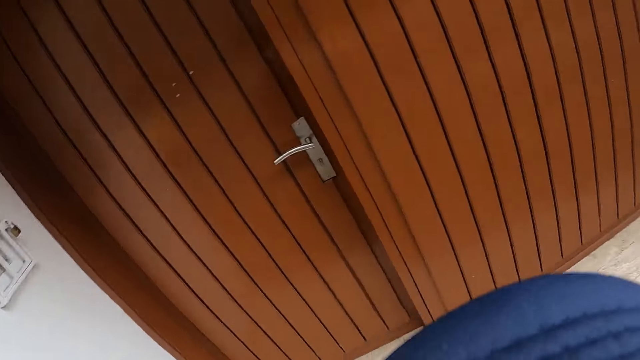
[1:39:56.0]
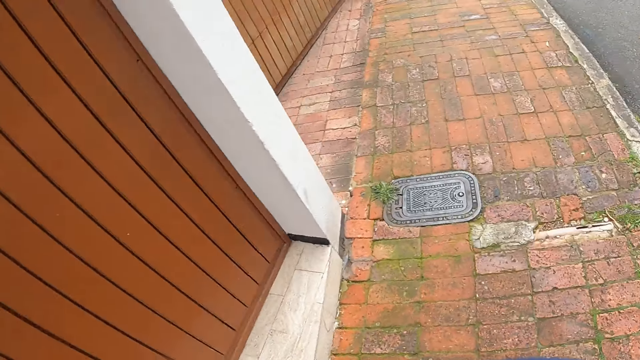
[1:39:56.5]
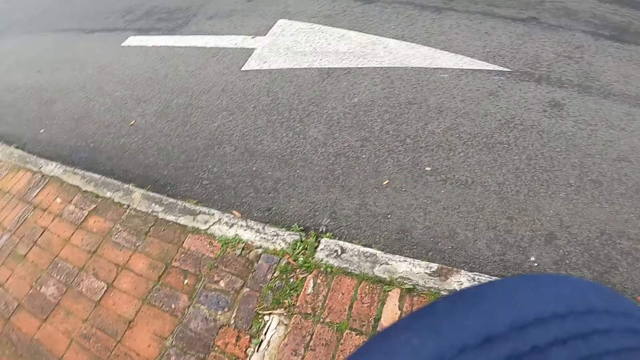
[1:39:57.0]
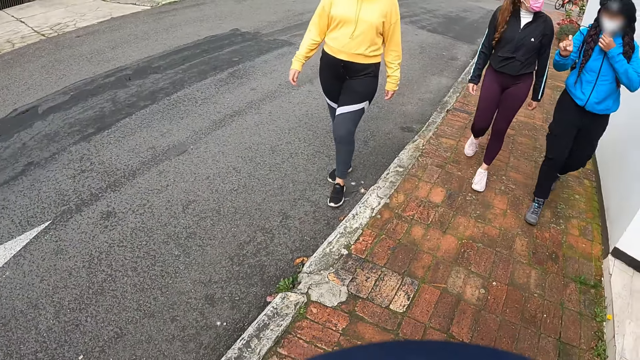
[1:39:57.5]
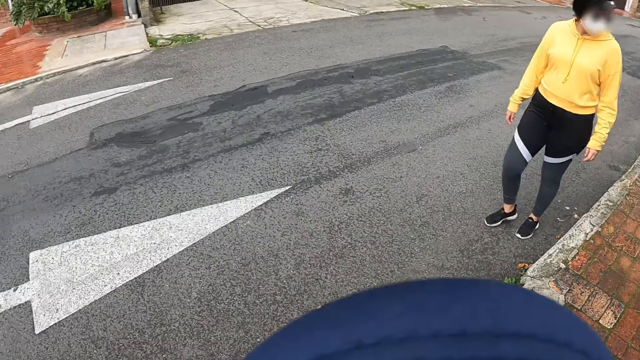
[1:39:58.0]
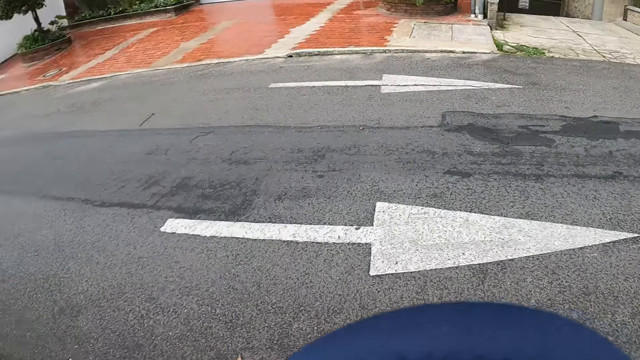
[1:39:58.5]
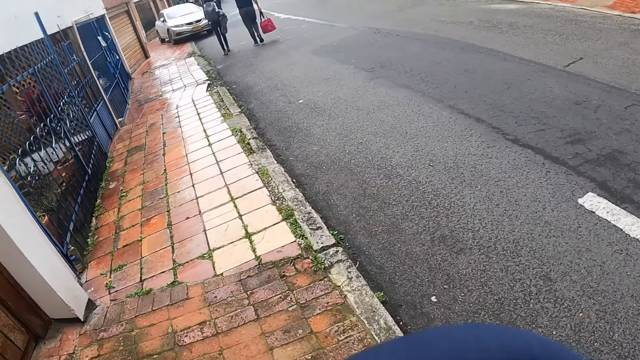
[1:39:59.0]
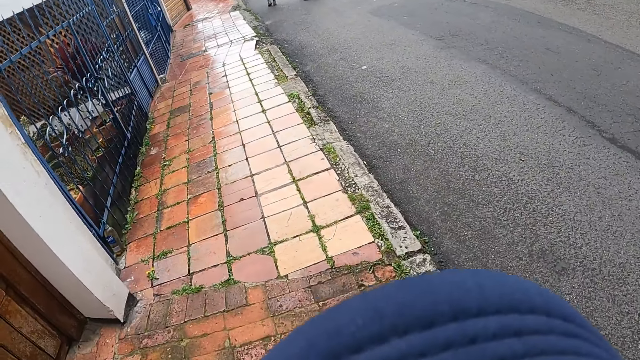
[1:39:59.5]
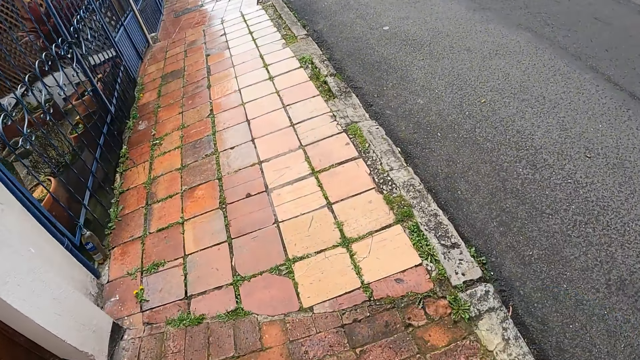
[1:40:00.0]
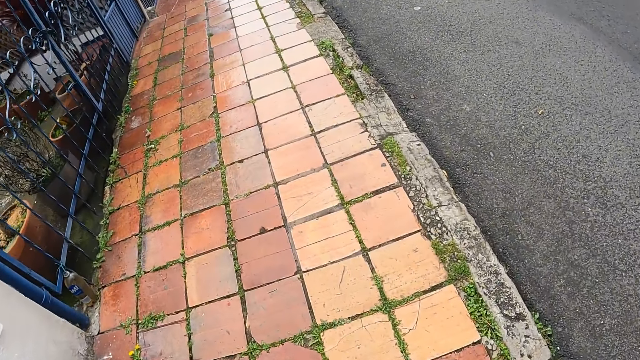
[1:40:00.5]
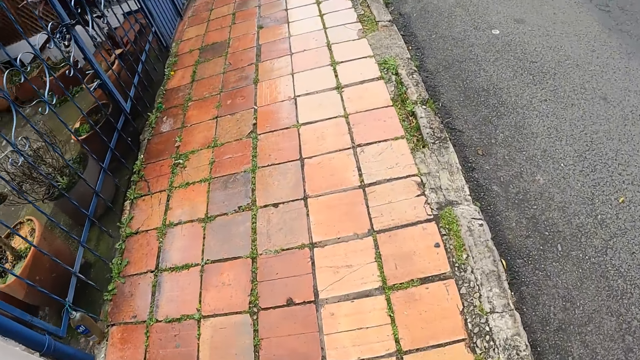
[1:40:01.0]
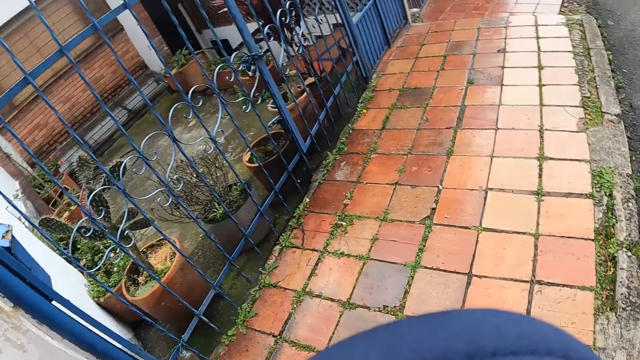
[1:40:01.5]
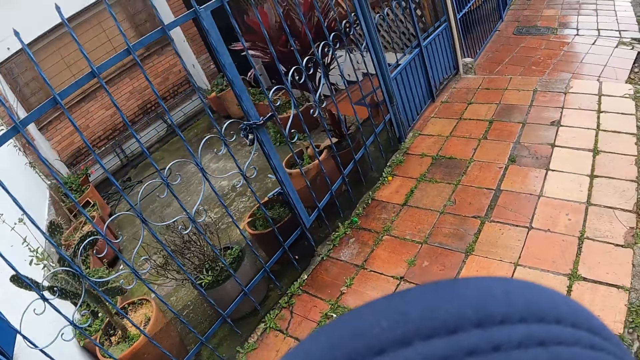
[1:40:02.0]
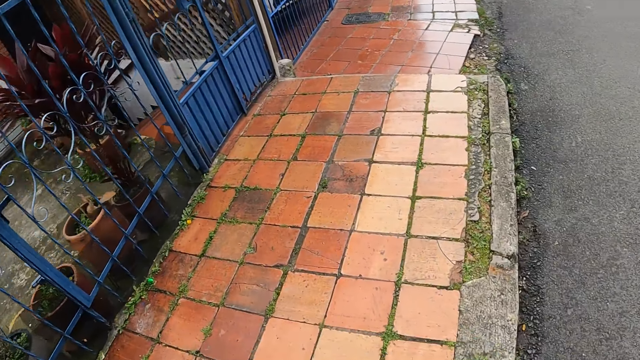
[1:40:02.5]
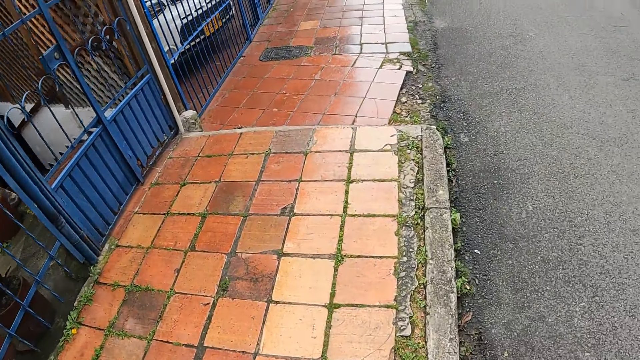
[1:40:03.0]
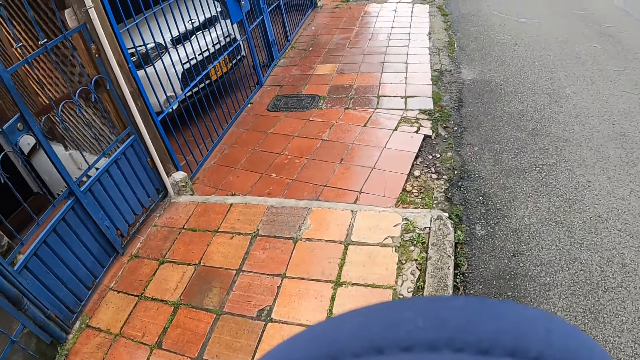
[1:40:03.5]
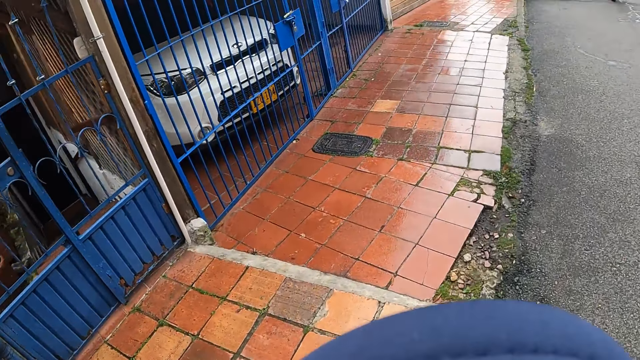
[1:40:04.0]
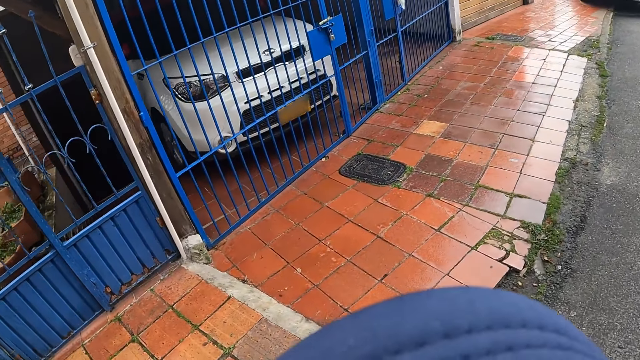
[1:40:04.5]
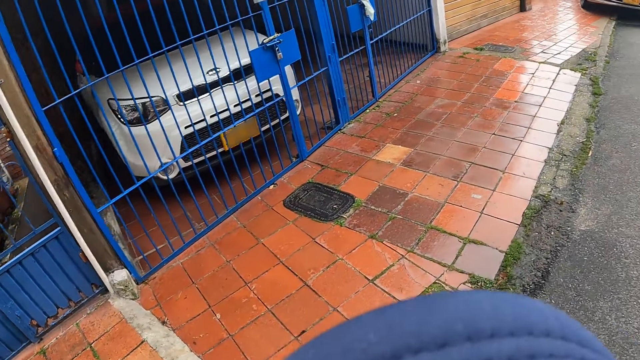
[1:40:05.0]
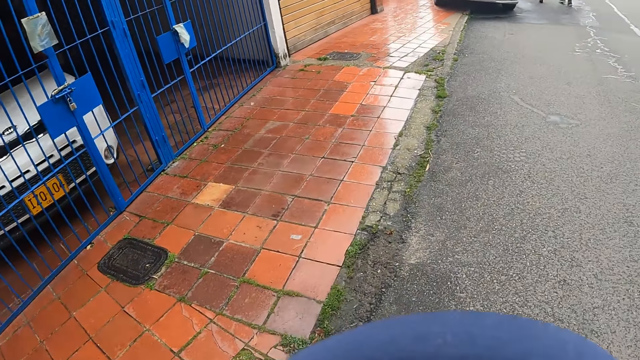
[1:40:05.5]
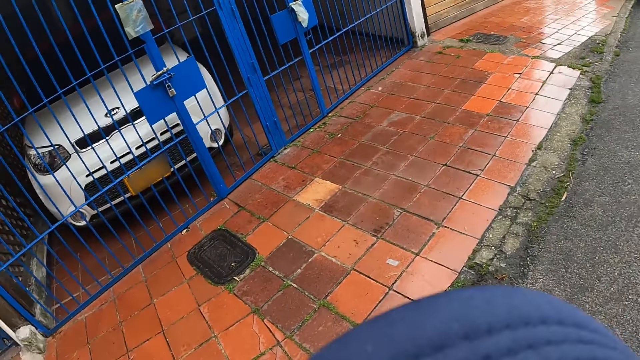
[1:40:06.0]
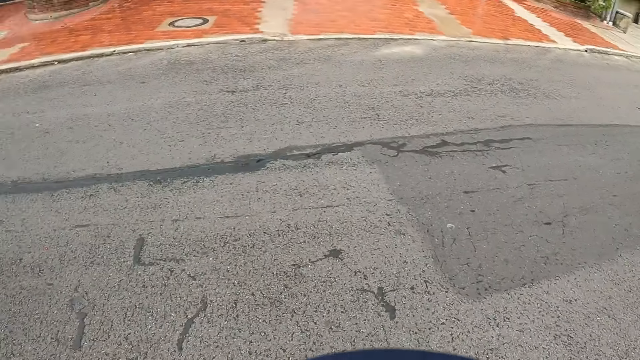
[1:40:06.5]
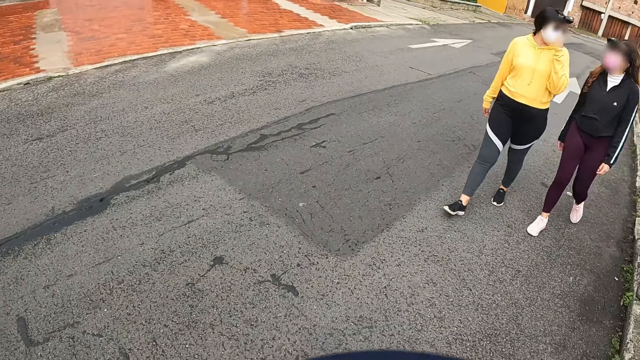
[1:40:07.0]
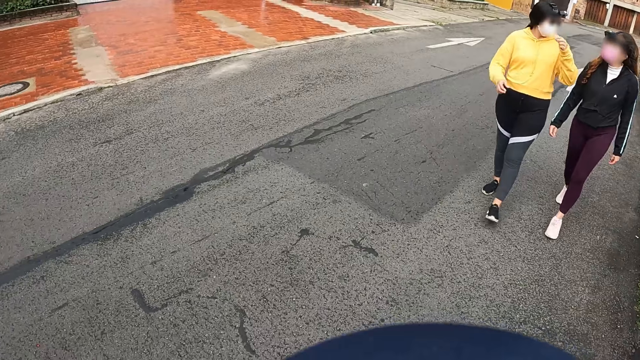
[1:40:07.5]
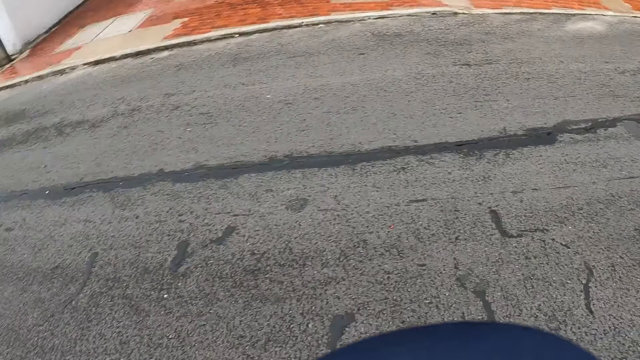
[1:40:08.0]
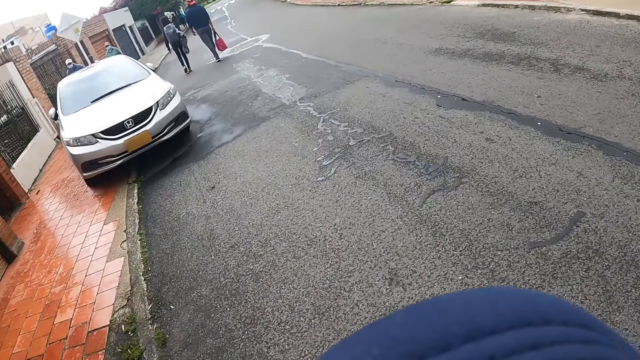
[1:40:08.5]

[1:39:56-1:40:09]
The camera wearer walks from the walkway to the road.

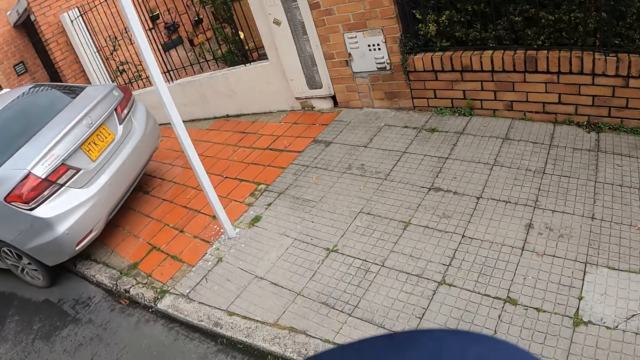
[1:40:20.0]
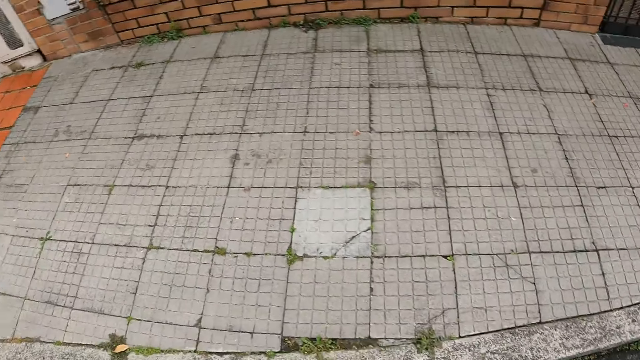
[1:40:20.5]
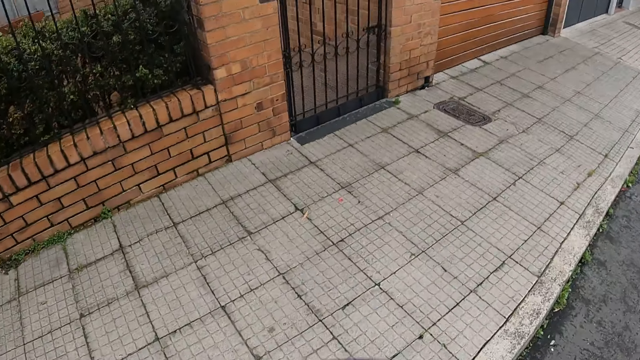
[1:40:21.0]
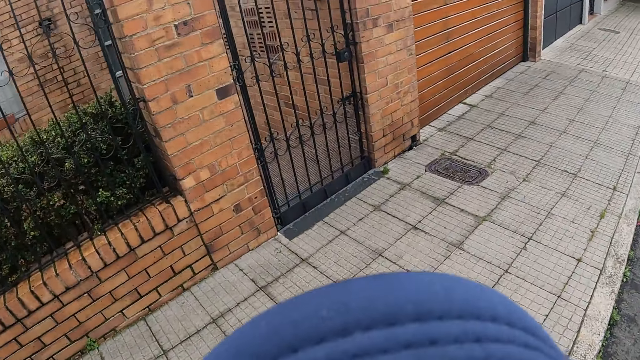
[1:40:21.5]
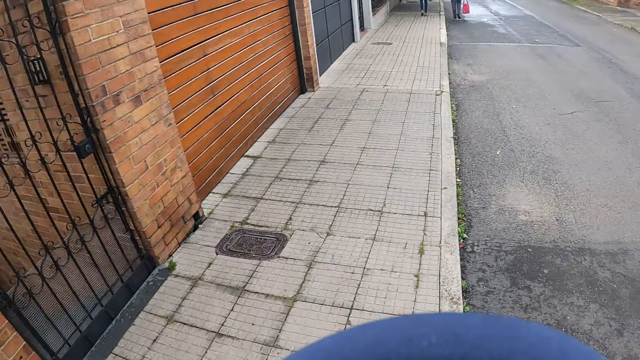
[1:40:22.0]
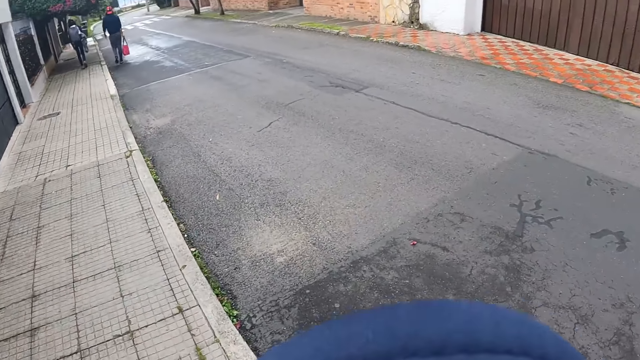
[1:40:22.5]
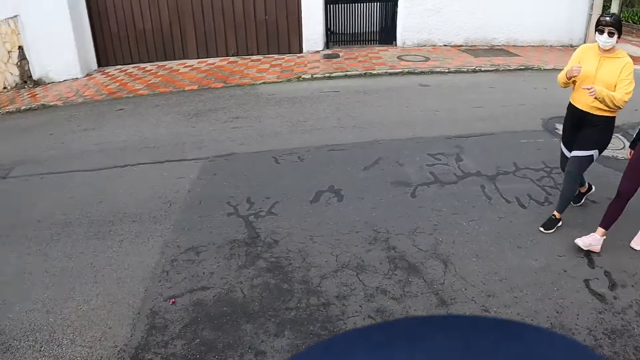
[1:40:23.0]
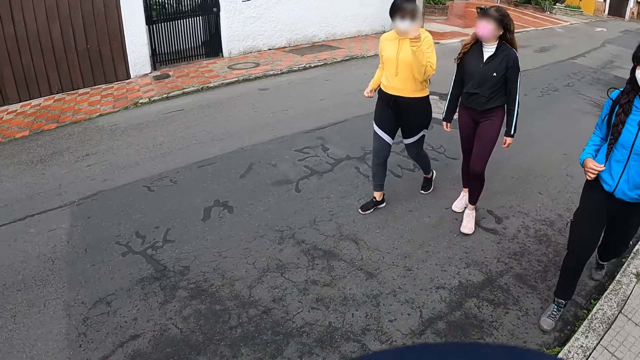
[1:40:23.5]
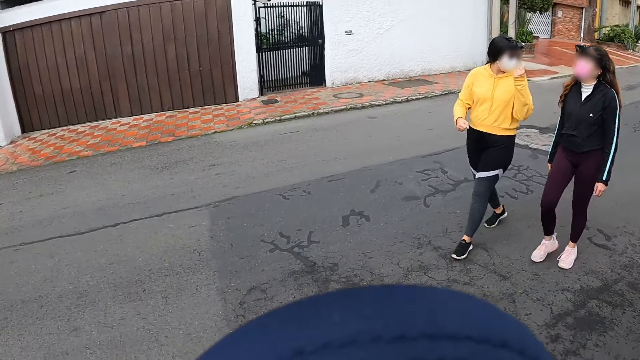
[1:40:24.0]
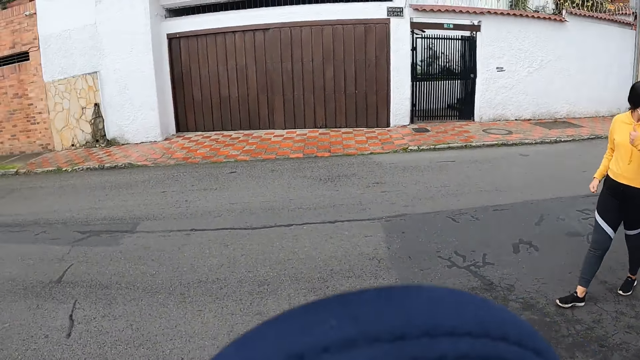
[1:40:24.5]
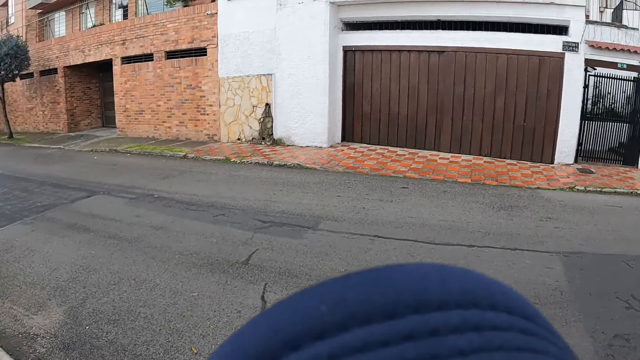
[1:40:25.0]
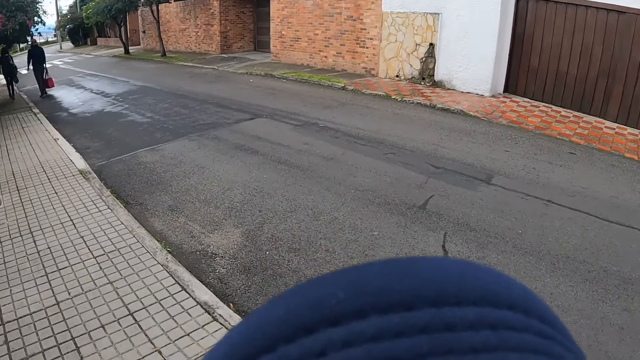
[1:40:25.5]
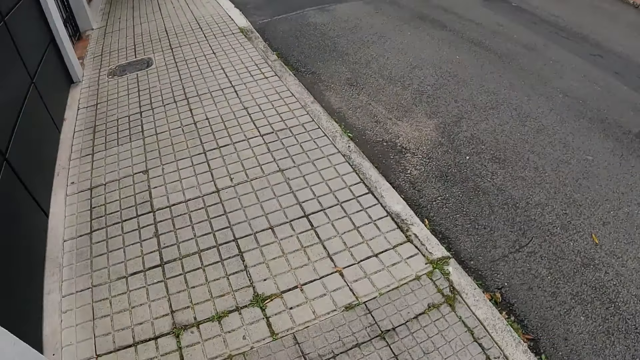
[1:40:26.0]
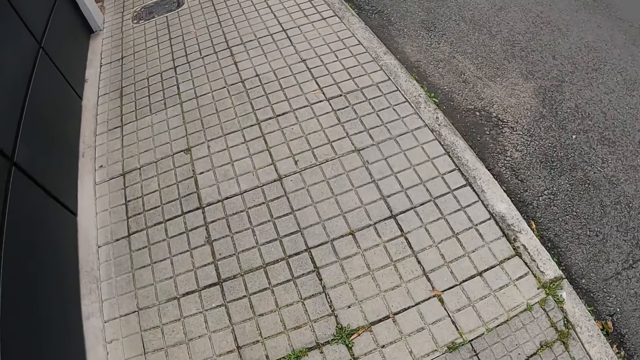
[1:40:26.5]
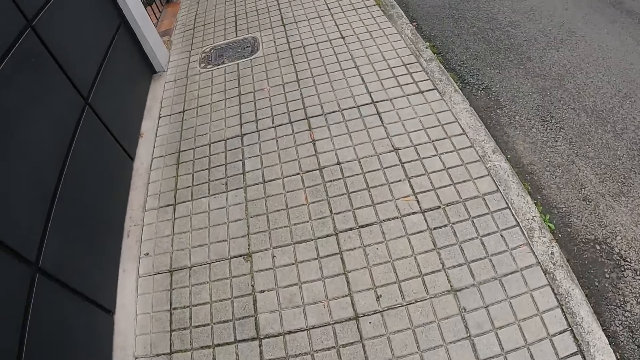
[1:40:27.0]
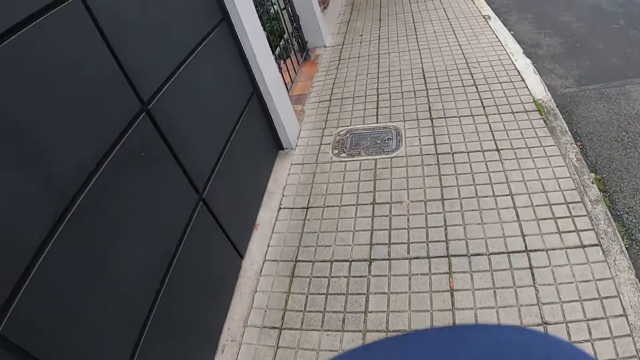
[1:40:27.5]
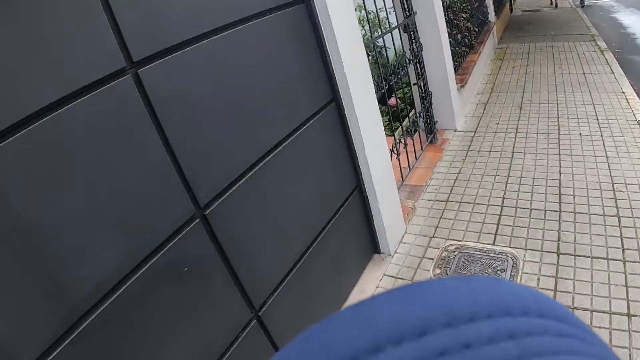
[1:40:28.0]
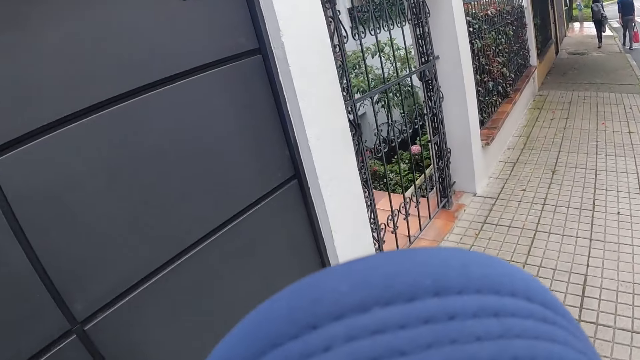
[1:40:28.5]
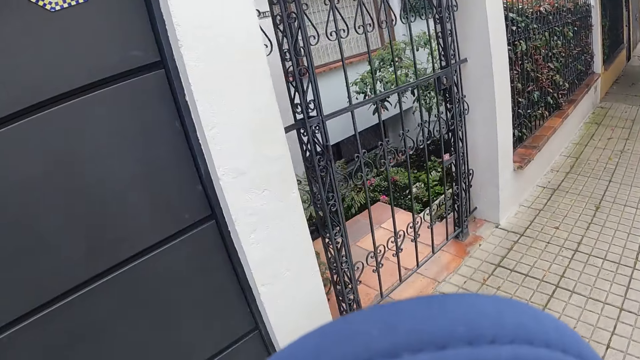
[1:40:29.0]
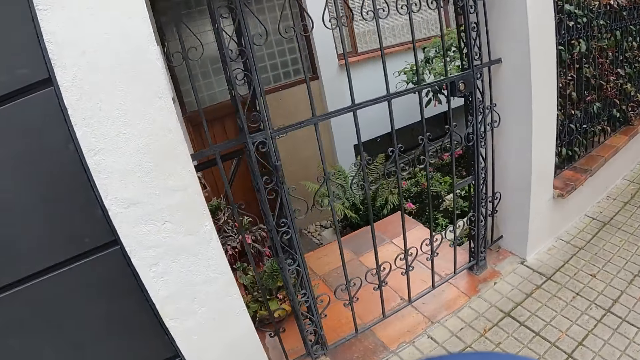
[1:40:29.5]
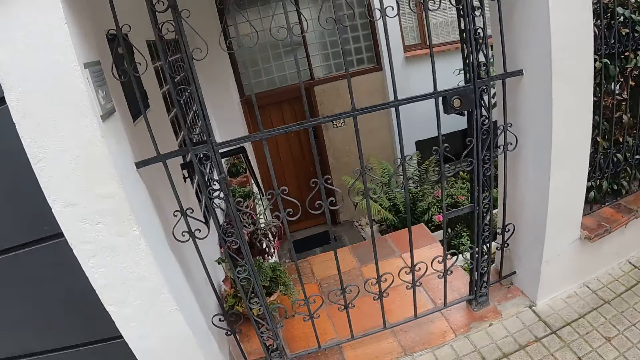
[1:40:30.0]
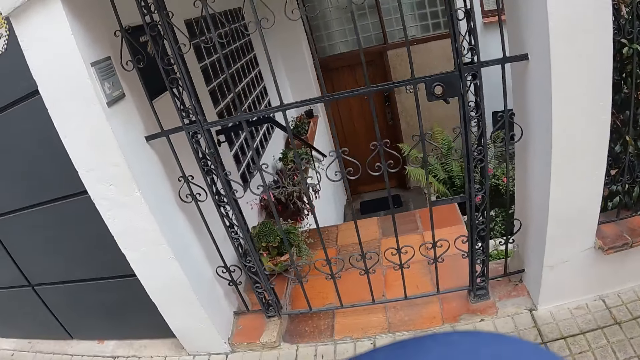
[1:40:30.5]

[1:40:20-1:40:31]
The camera wearer walks from the road to the walkway.
